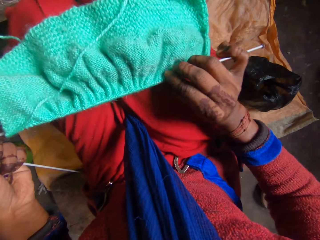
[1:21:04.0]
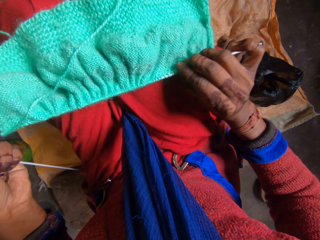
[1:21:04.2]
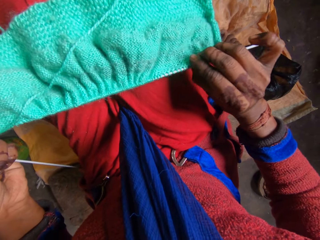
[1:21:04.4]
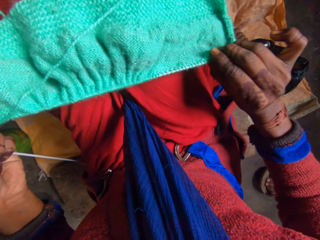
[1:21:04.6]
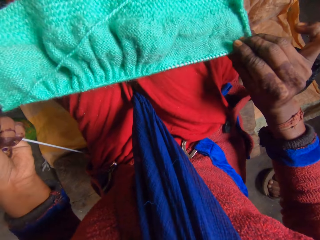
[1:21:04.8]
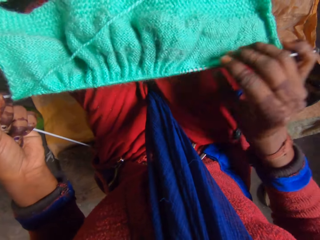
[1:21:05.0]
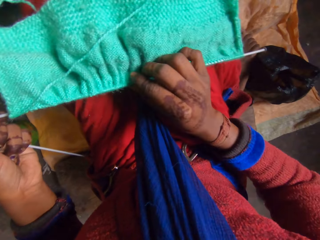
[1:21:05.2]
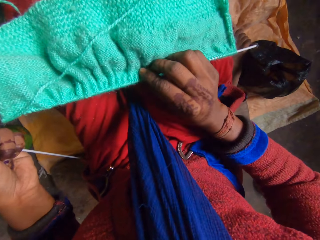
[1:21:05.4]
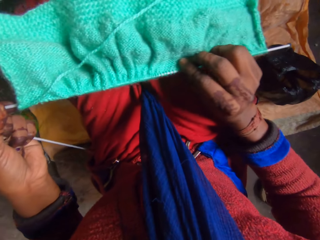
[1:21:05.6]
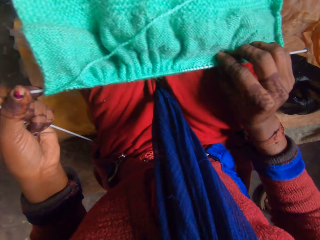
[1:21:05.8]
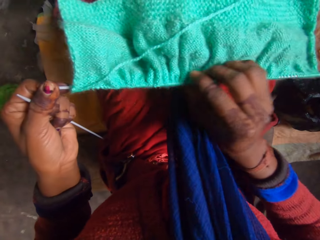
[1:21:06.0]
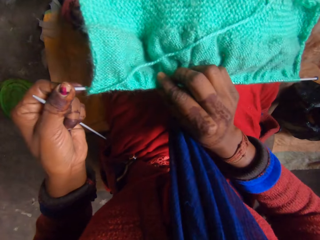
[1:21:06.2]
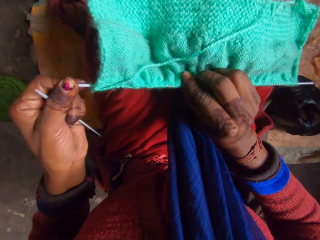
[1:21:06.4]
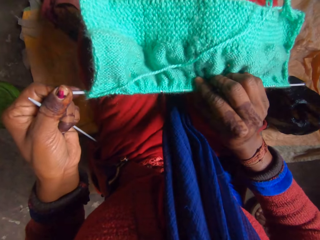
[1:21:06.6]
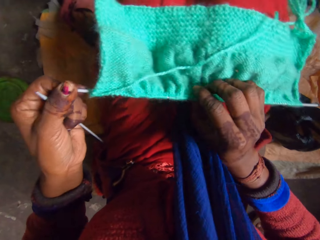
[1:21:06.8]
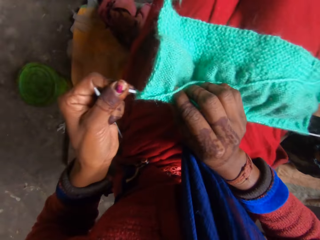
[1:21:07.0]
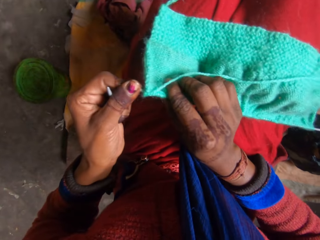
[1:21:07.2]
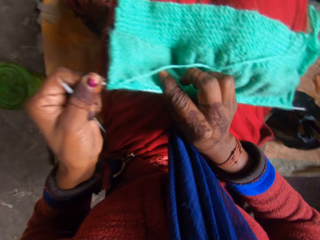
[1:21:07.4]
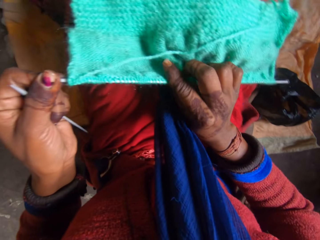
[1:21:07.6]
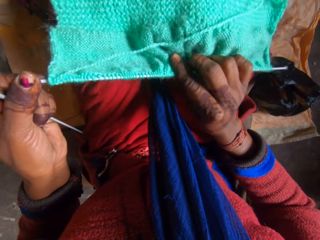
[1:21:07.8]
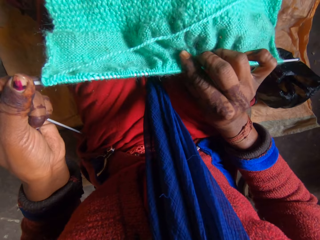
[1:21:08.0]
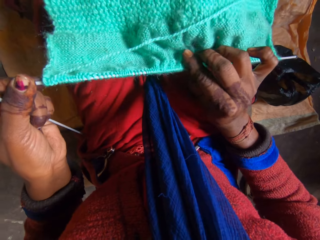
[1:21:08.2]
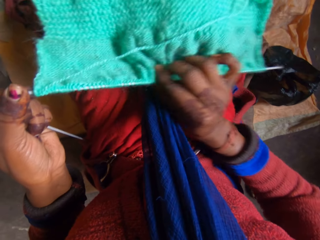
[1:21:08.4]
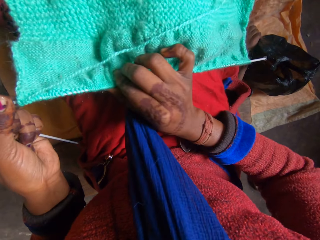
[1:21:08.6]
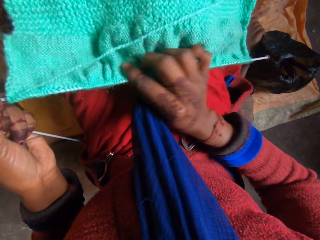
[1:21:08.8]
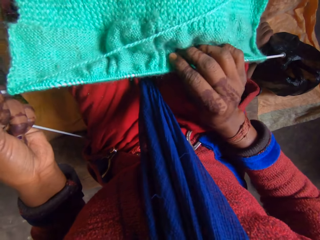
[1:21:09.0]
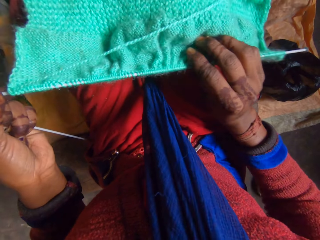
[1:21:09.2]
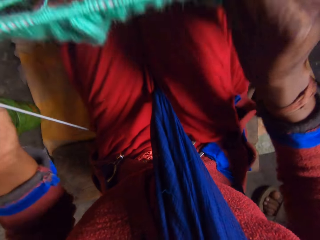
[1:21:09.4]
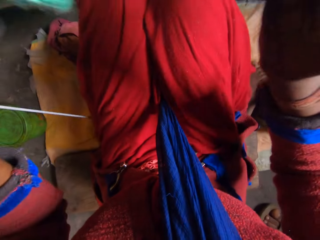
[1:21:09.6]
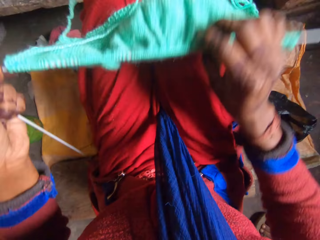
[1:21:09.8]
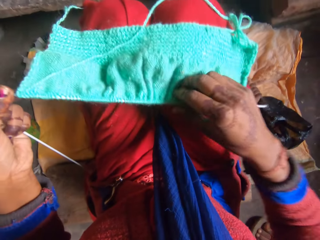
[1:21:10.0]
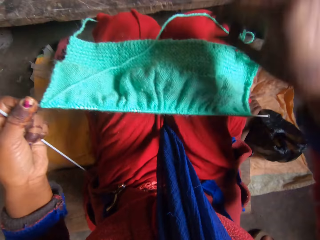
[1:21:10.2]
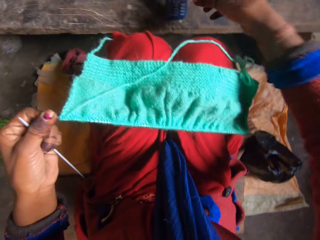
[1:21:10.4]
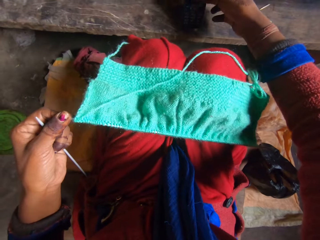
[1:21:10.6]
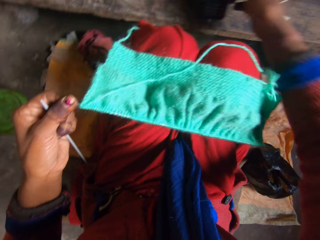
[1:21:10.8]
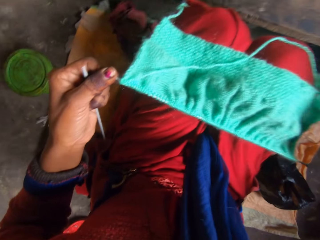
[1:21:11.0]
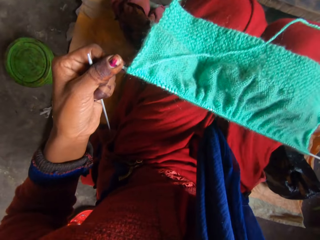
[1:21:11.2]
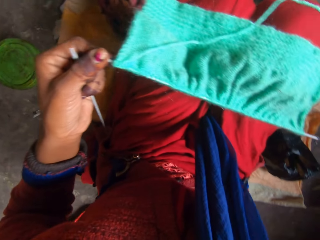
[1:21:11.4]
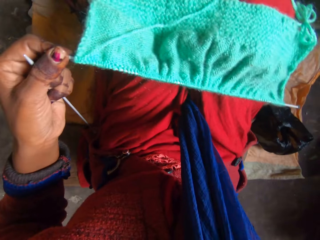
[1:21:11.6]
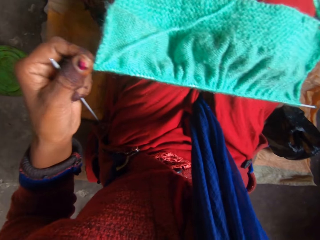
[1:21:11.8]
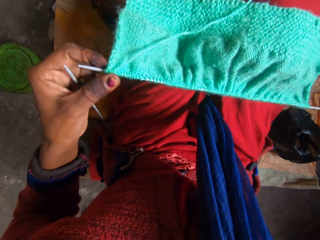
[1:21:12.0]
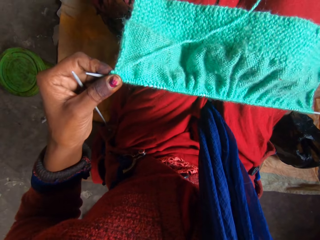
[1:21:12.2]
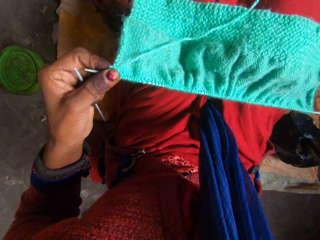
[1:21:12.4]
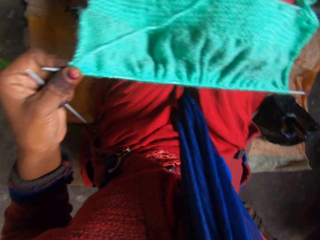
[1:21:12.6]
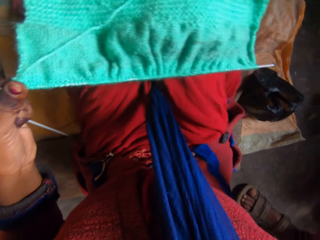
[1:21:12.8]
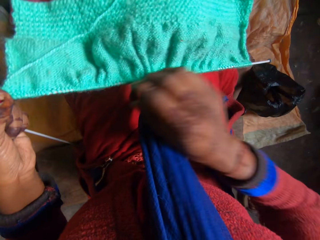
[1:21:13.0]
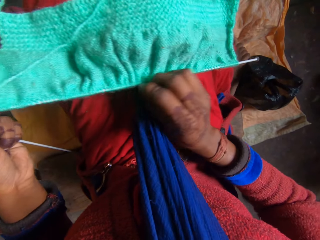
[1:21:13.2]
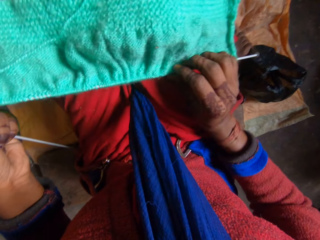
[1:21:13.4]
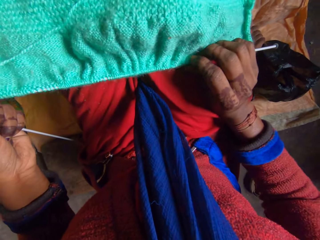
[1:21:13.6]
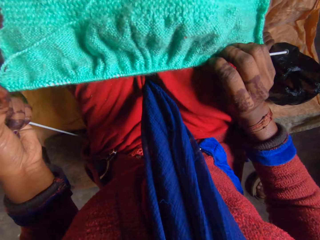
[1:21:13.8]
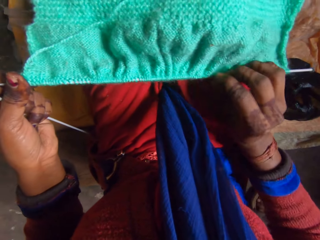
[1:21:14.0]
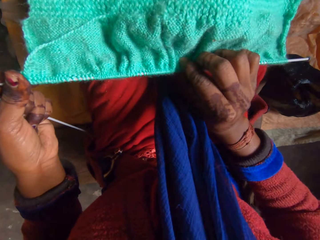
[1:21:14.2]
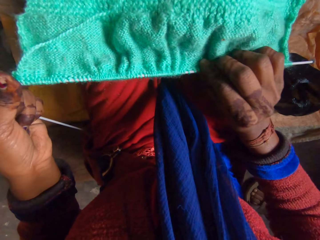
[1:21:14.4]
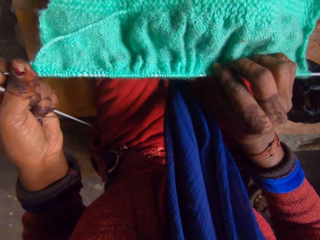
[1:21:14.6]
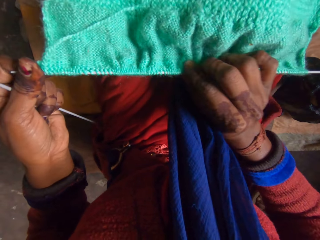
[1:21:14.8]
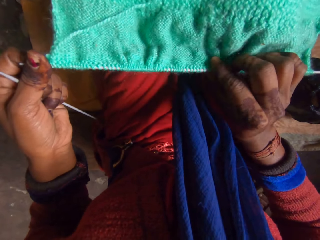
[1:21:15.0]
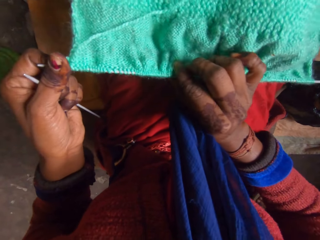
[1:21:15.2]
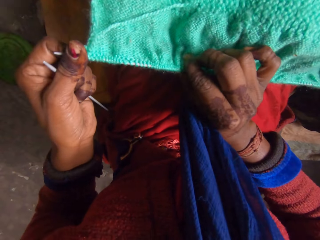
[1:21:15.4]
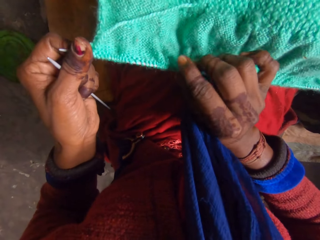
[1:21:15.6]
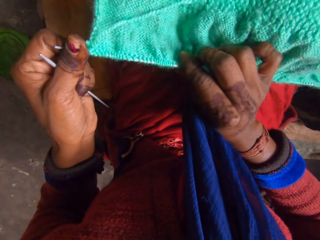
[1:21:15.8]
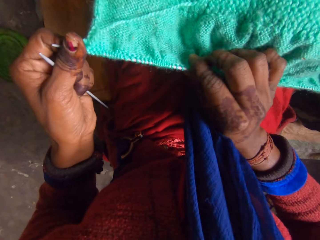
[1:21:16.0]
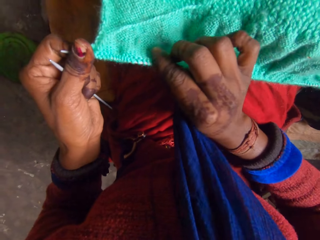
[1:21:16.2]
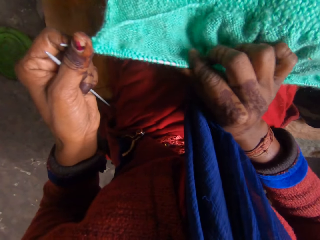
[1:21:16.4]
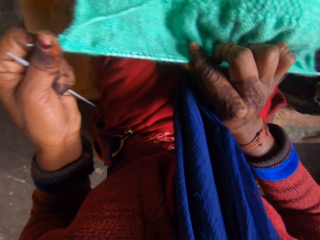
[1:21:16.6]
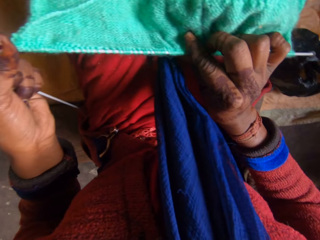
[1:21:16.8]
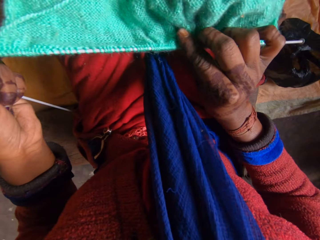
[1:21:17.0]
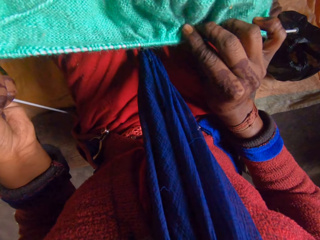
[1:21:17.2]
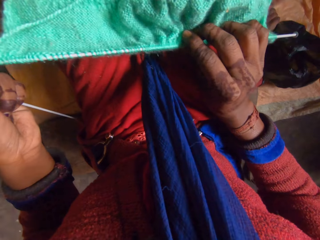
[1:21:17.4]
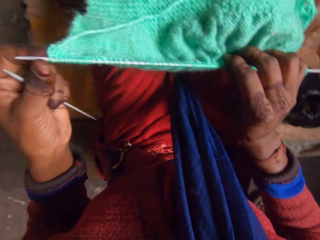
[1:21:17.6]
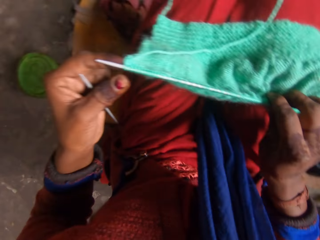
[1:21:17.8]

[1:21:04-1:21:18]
The camera wearer shifts the knitted fabric into the needle with her right hand. She pulls the fabric with her hands. She adjusts the knitted fabric on her lap with both hands. She picks up the phone from the table. She holds something. A man converses with another man on the phone. The camera wearer continues shifting the knitted fabric into the needle with her right hand. She looks at the fabric. She moves the fabric with her hands. She holds the knitting needle.

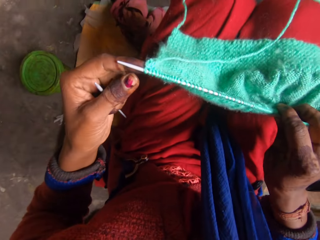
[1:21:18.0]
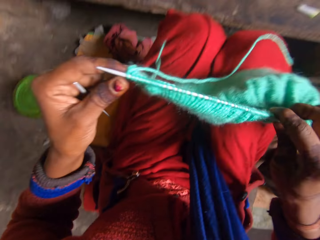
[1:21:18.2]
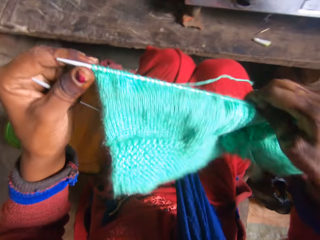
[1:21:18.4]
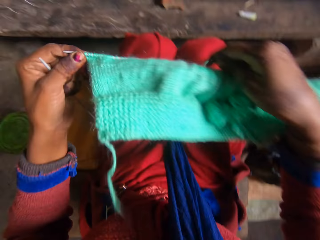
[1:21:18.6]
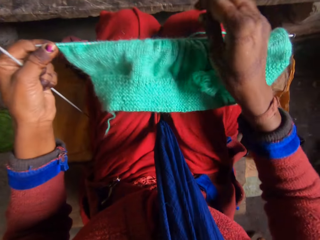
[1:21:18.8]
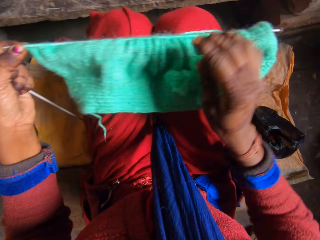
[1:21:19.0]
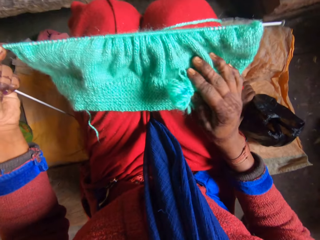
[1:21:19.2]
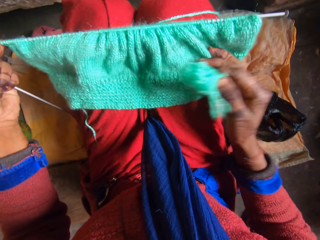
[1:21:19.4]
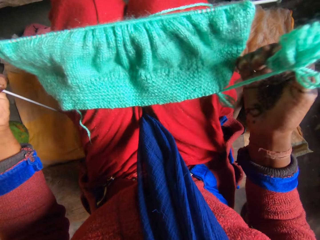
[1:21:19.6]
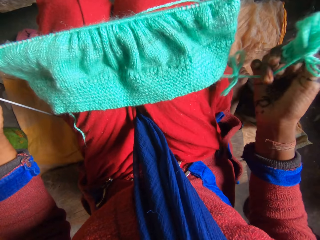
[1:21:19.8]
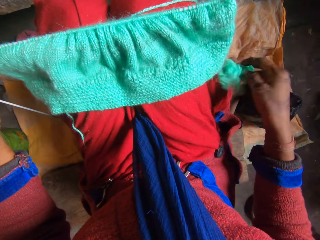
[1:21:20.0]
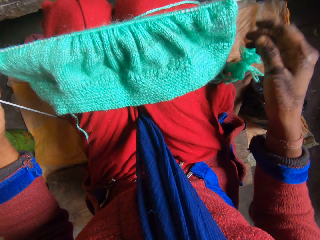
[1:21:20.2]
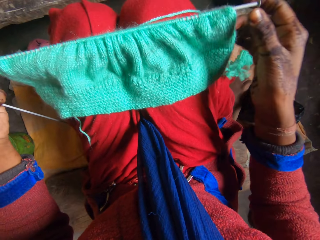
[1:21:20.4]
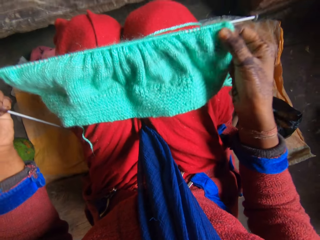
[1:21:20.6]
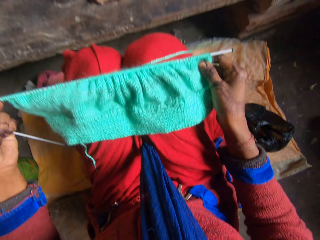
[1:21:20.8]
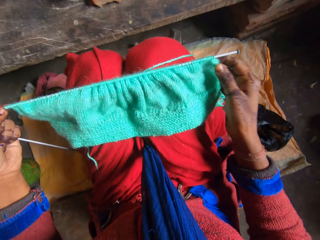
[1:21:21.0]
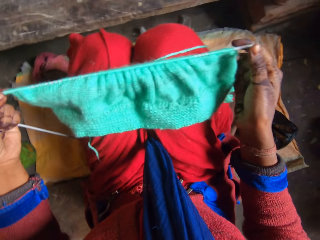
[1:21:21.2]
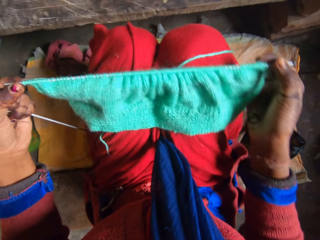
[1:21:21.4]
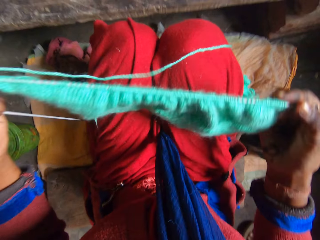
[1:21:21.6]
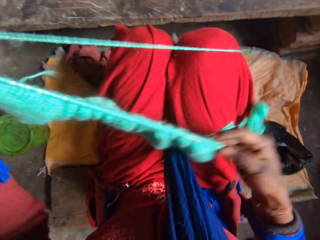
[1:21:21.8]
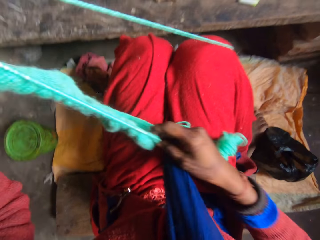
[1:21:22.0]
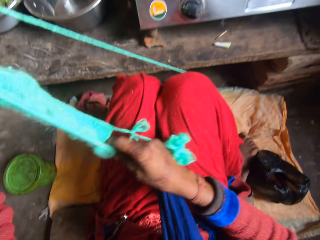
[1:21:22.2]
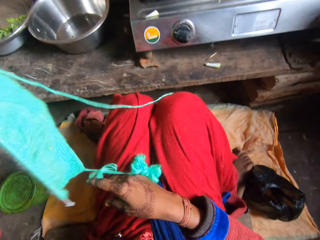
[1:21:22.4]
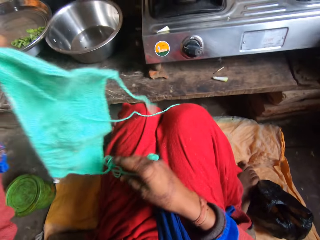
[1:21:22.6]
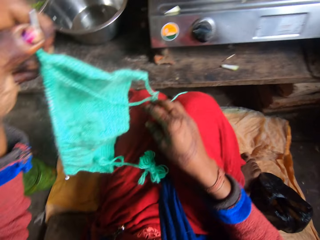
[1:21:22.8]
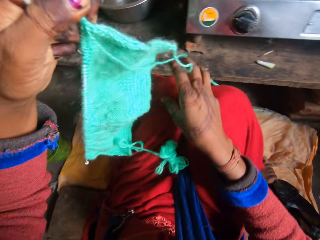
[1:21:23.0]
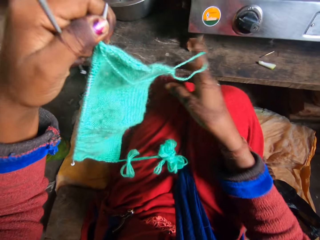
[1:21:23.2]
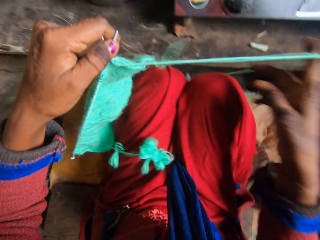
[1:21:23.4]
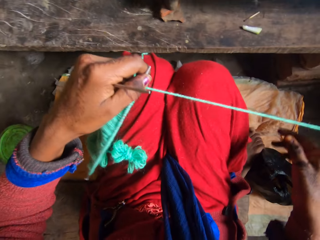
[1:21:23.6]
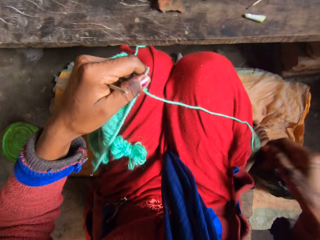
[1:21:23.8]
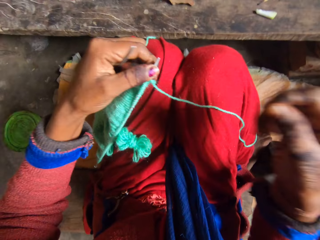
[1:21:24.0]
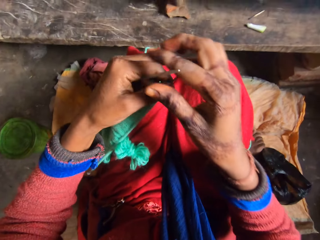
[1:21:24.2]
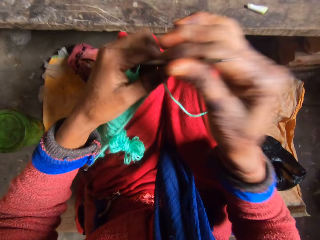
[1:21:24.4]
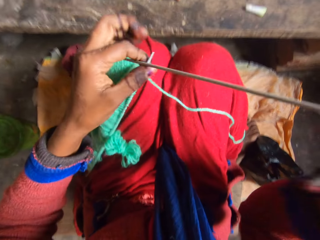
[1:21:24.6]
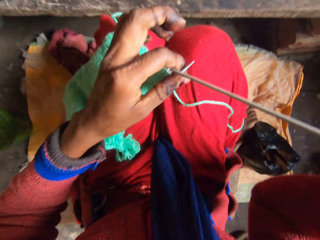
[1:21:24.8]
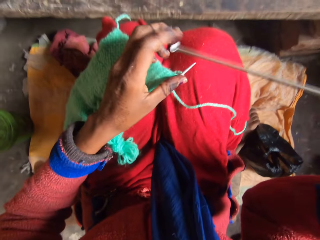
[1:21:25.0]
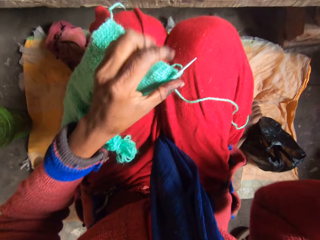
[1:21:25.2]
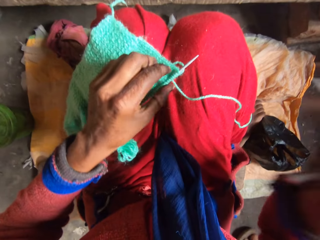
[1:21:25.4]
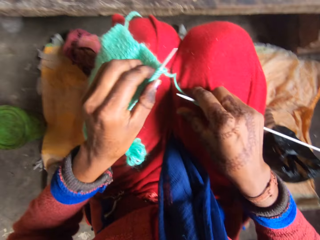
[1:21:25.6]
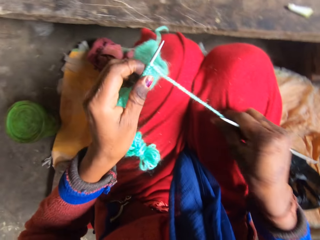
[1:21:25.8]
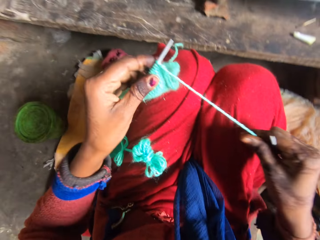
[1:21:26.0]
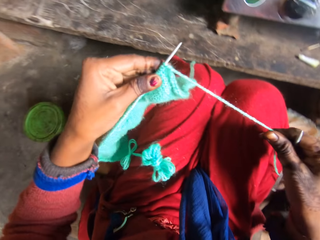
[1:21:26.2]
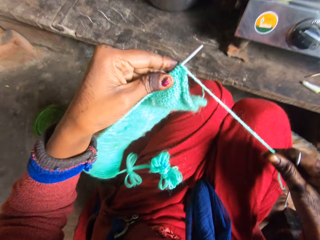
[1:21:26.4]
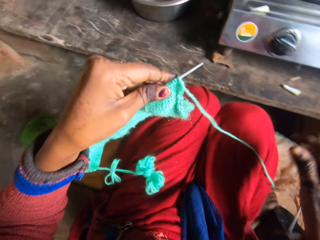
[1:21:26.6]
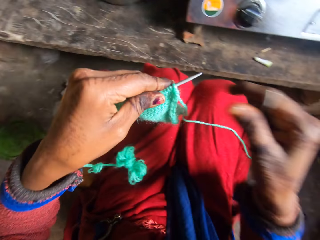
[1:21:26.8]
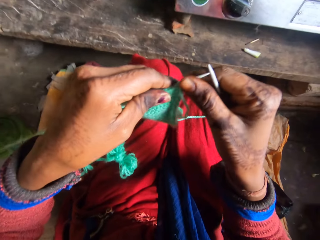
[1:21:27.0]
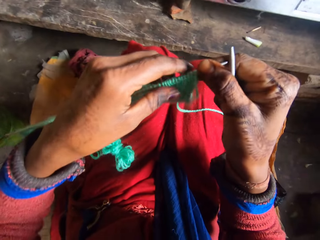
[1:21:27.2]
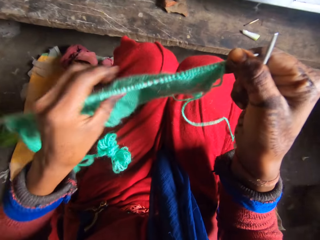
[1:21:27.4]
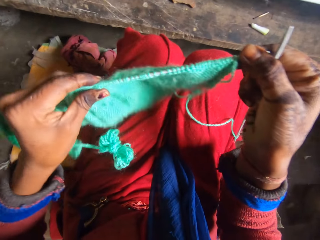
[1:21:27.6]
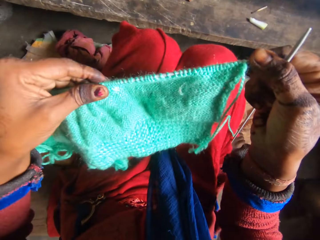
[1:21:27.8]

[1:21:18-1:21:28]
The camera wearer turns over the fabric and holds the knitting needle. They hold up the fabric. They turn over the fabric. They hold the knitting needle. They hold the knitting thread.
